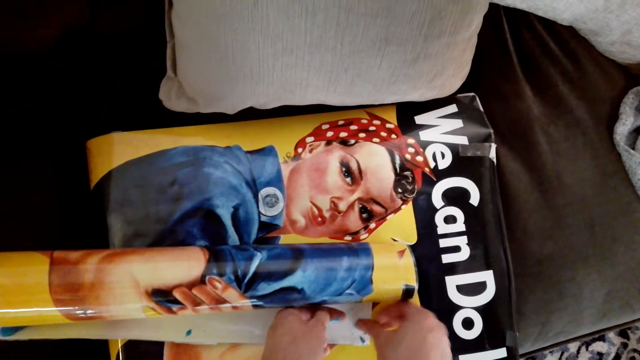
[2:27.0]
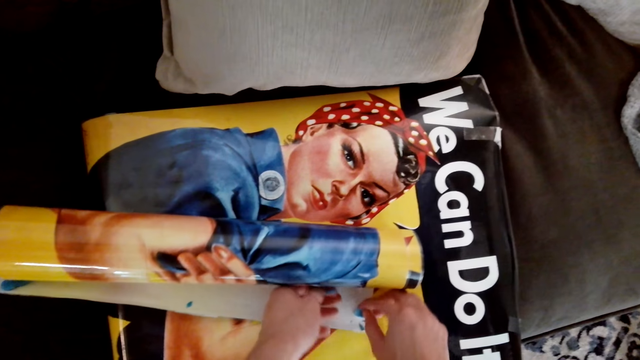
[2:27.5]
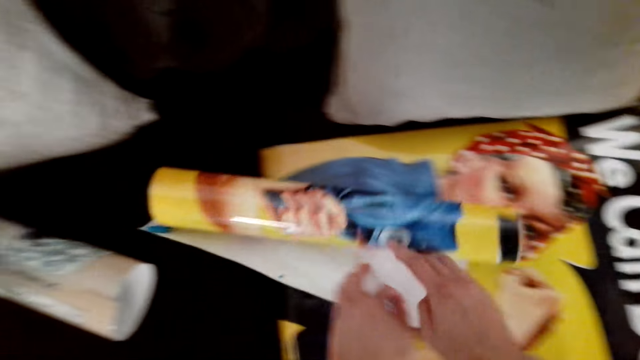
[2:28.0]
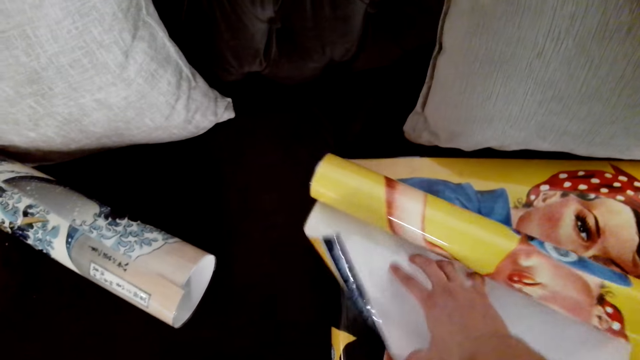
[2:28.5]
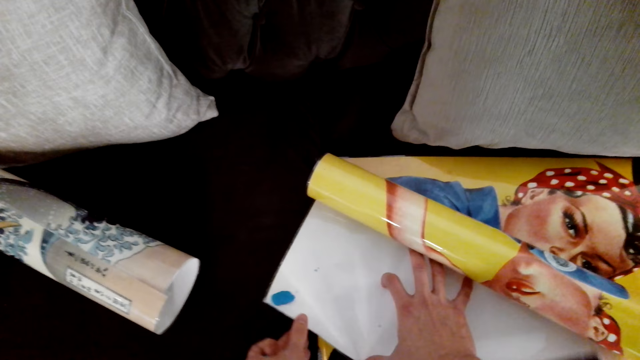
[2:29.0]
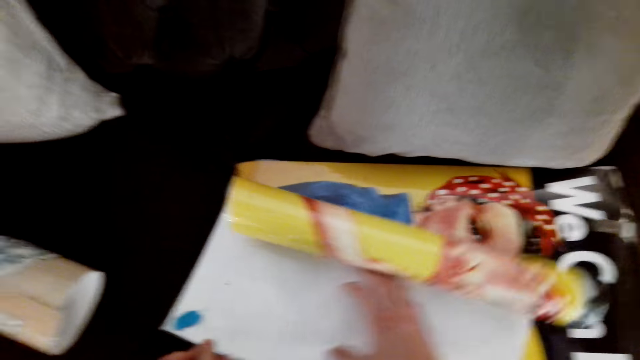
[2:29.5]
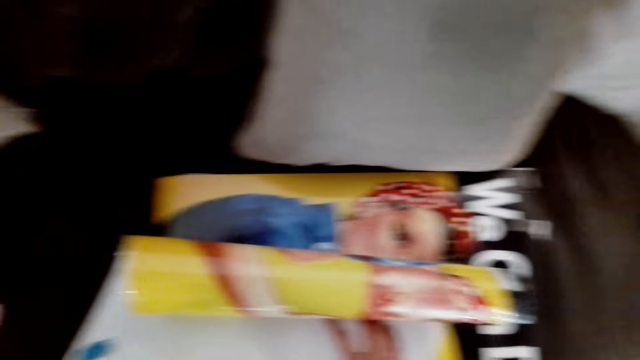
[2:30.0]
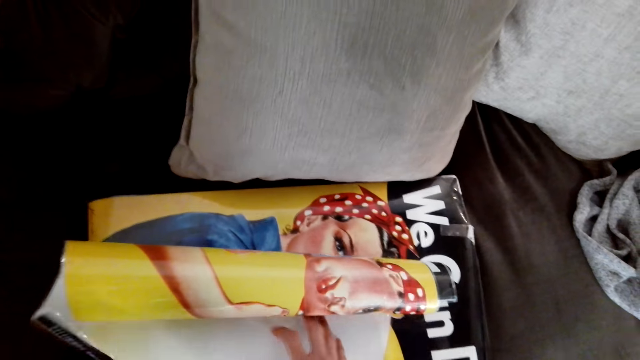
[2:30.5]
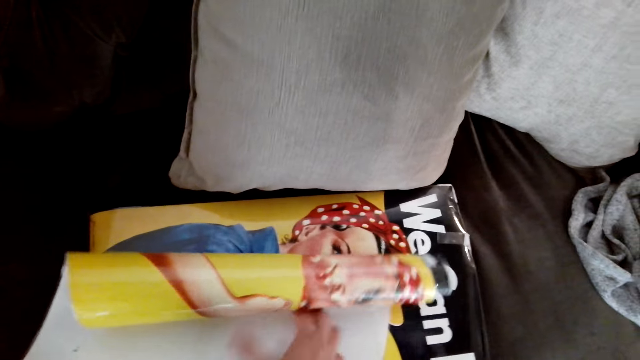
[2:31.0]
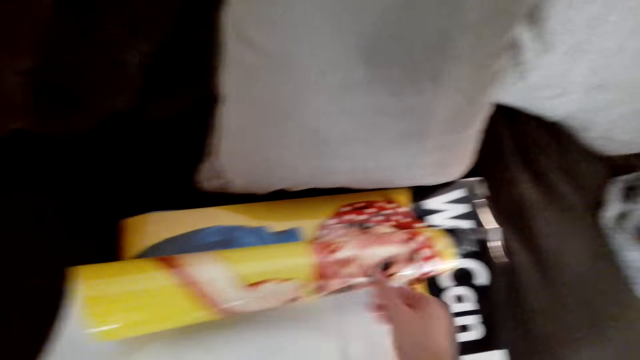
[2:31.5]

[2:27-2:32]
The camera wearer puts the poster tack on the poster or wall picture. They move the wall picture on the chair.

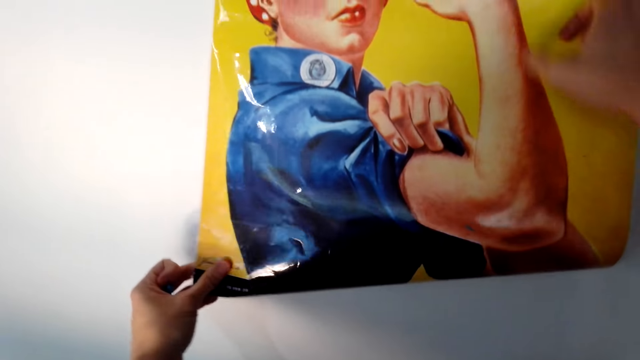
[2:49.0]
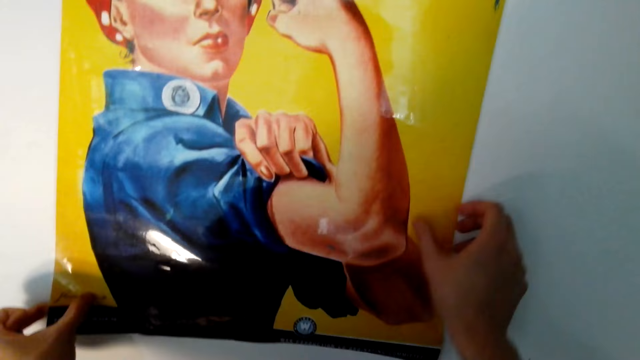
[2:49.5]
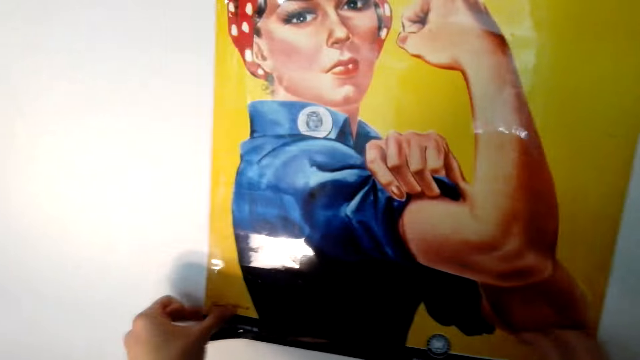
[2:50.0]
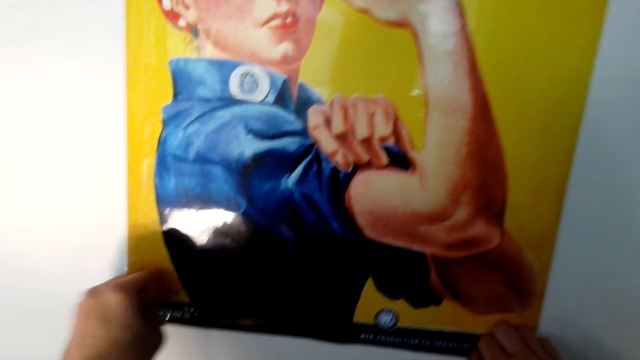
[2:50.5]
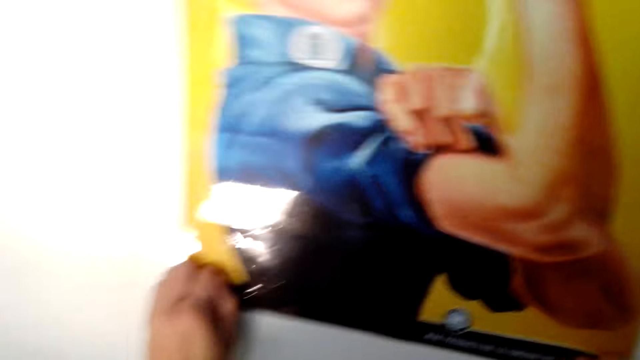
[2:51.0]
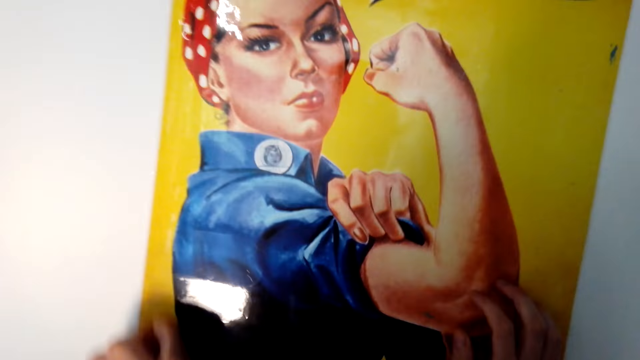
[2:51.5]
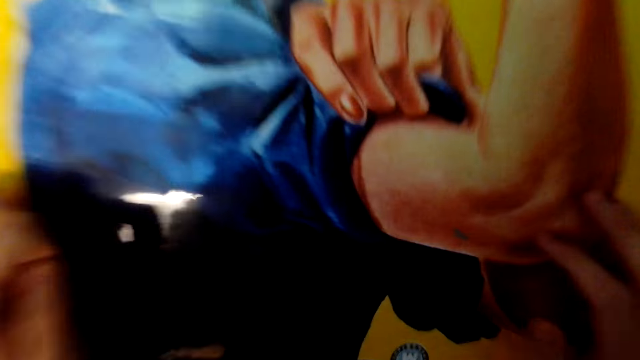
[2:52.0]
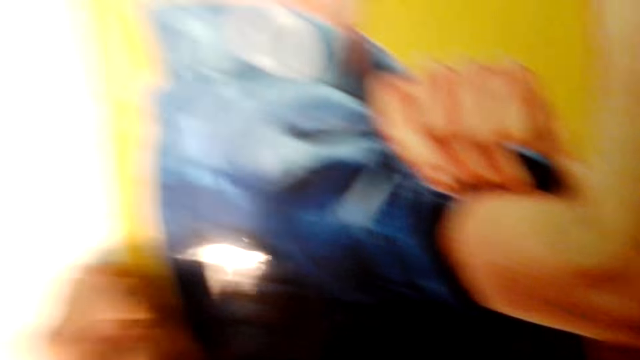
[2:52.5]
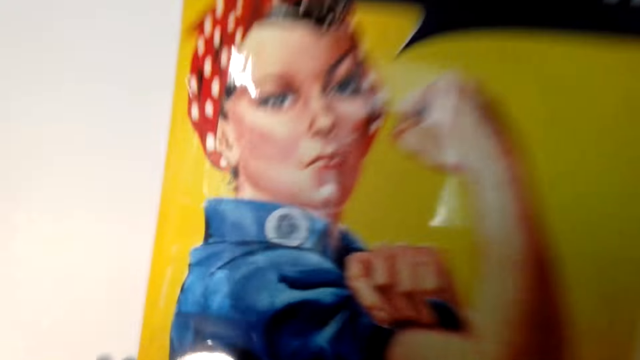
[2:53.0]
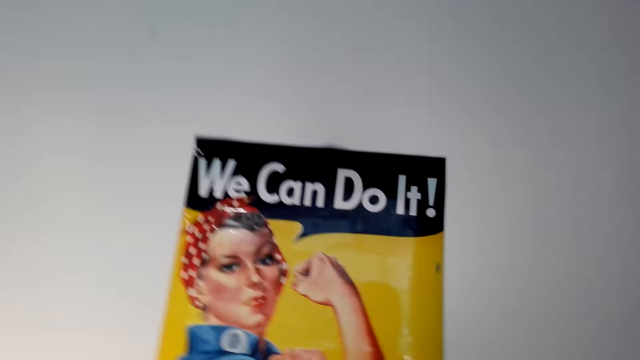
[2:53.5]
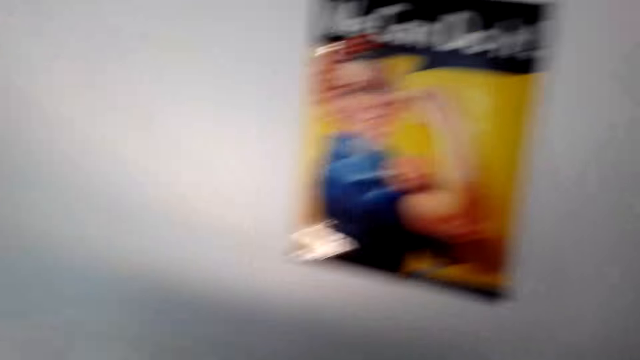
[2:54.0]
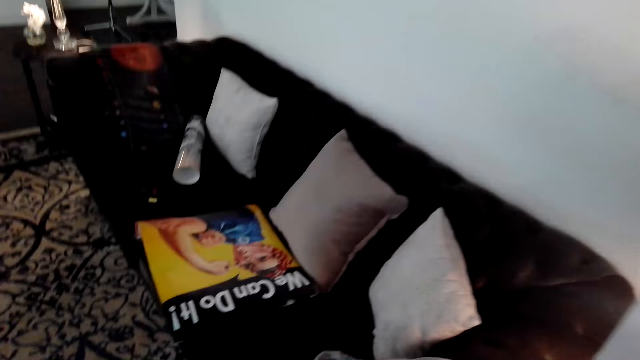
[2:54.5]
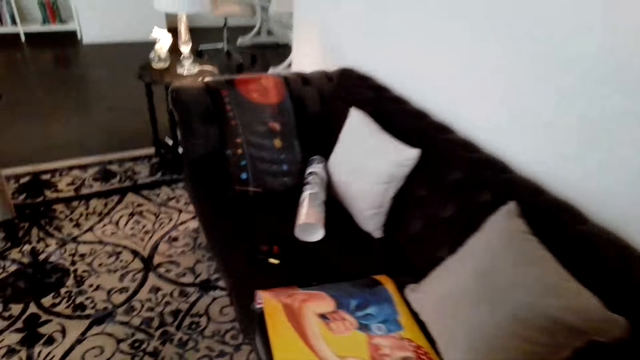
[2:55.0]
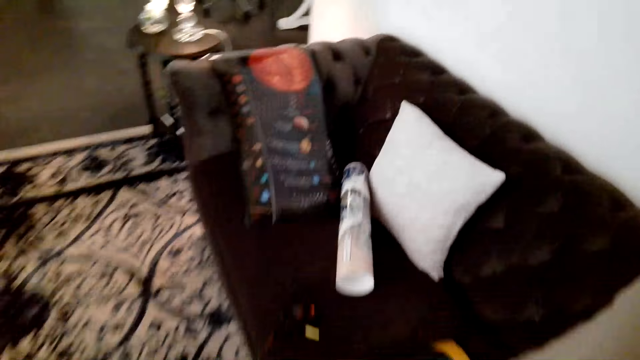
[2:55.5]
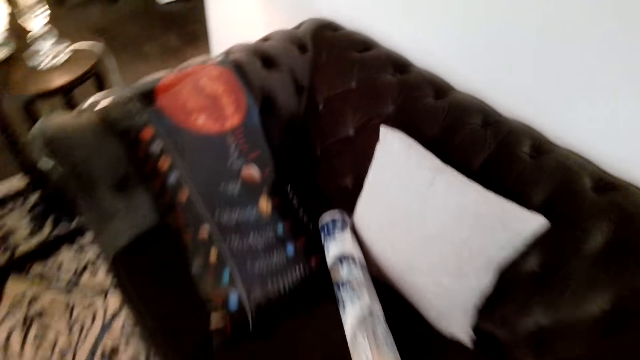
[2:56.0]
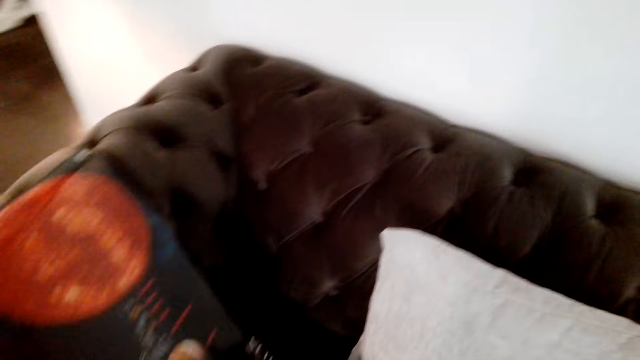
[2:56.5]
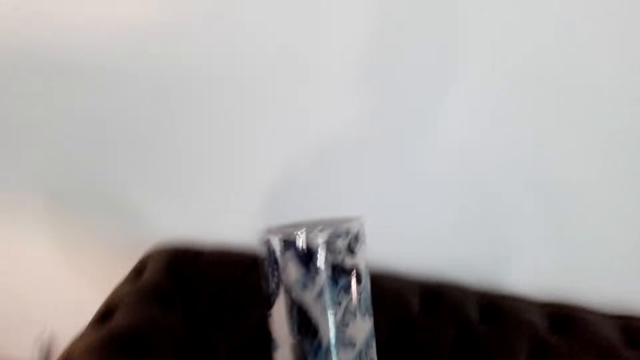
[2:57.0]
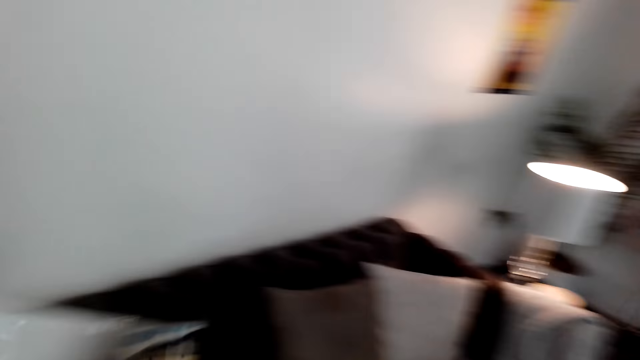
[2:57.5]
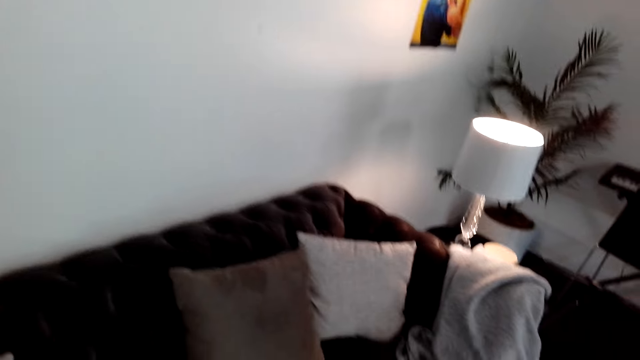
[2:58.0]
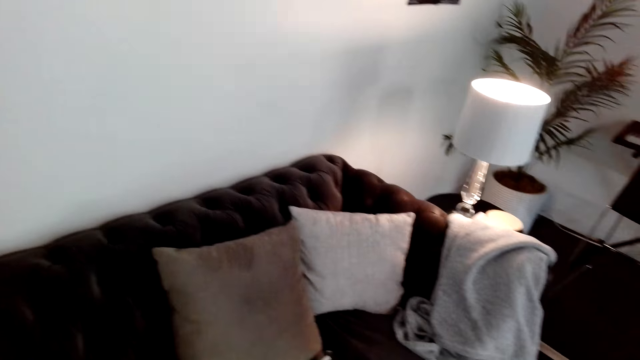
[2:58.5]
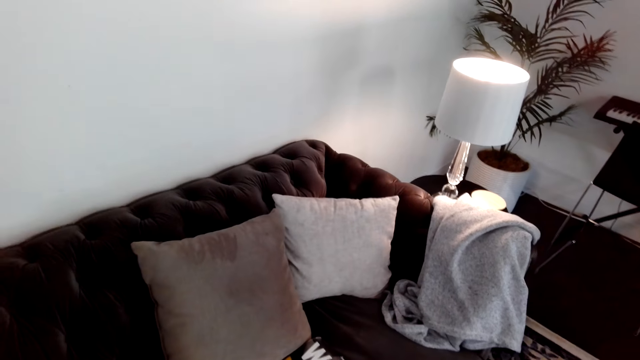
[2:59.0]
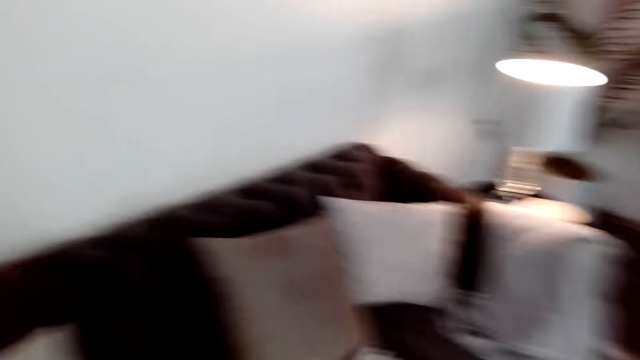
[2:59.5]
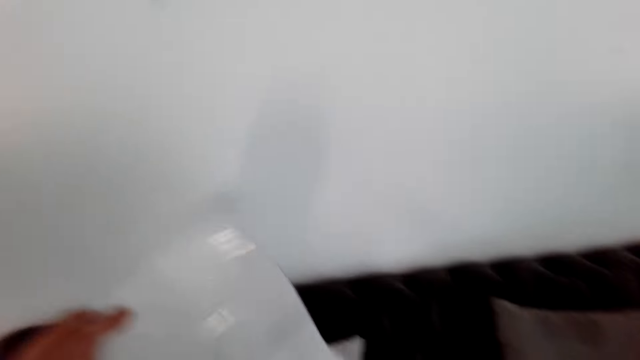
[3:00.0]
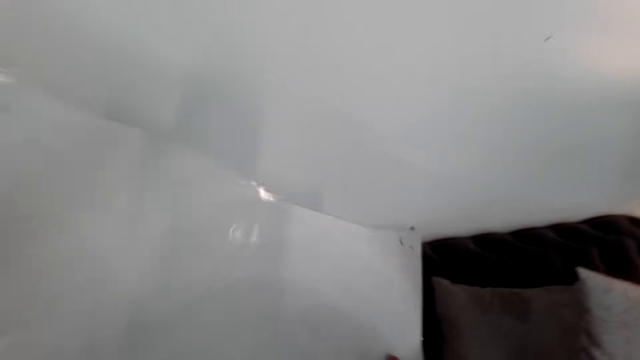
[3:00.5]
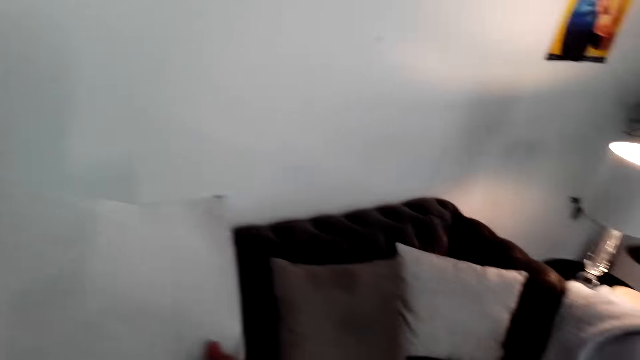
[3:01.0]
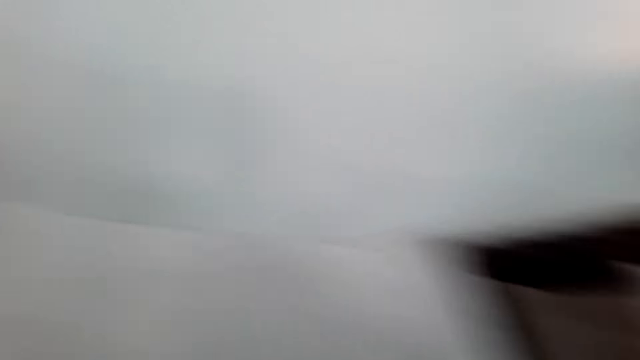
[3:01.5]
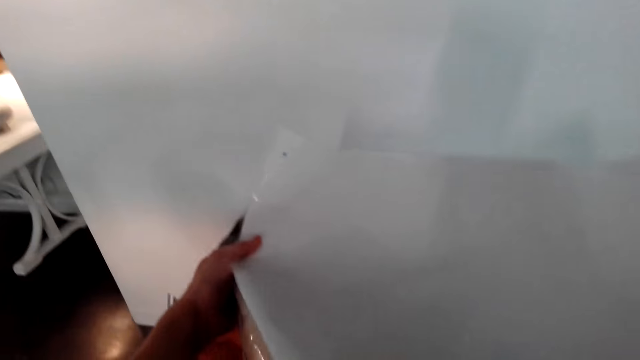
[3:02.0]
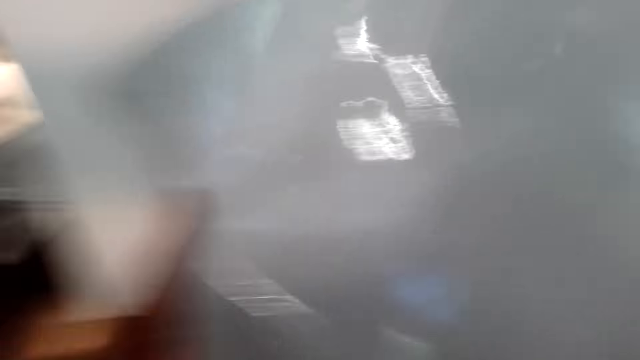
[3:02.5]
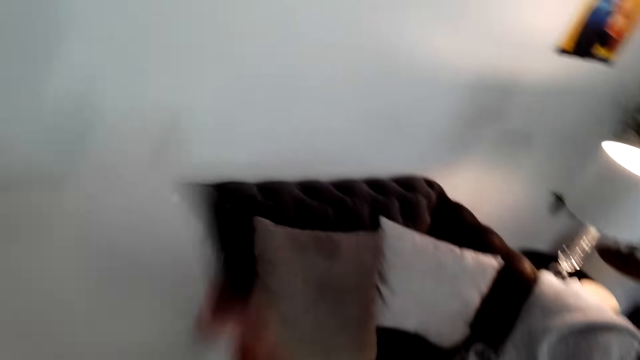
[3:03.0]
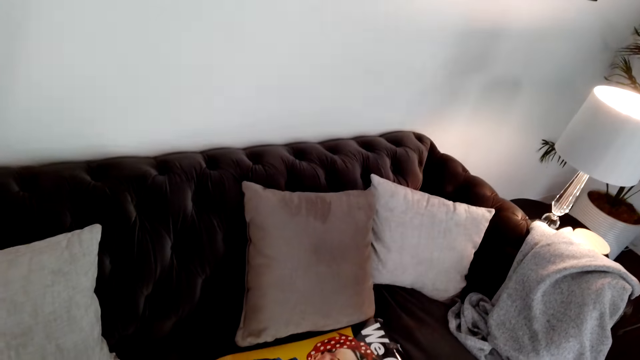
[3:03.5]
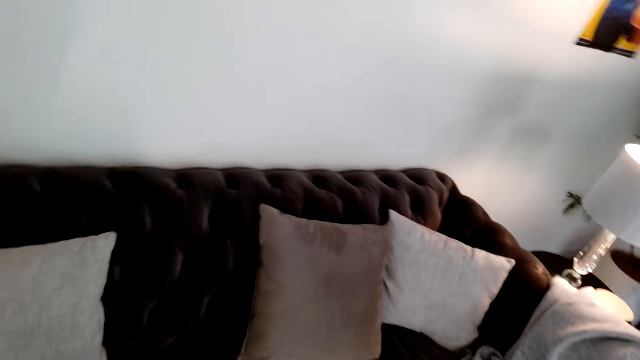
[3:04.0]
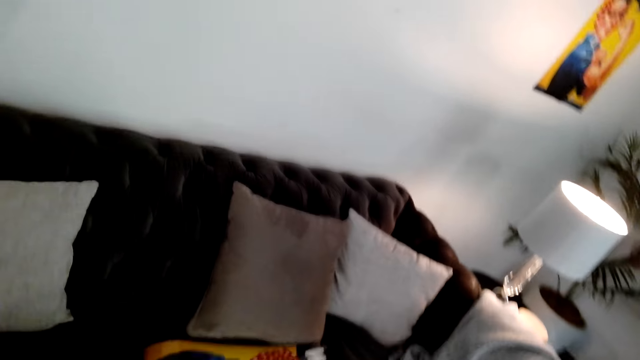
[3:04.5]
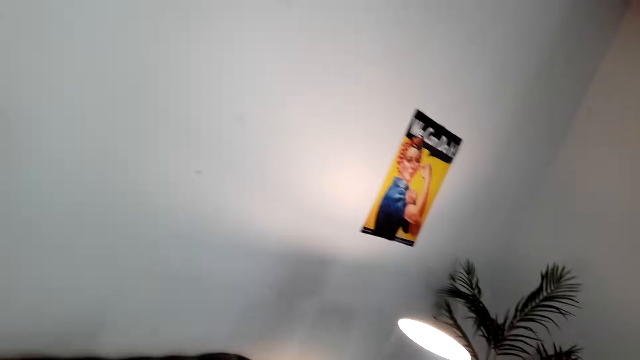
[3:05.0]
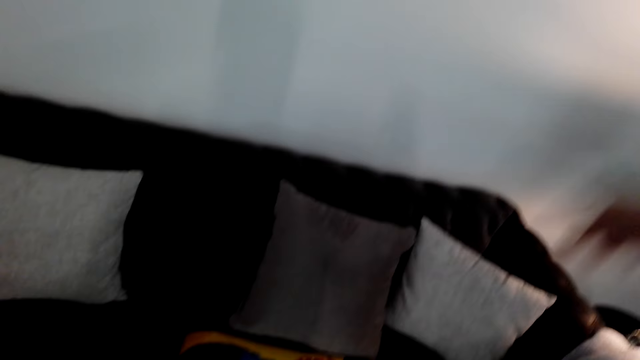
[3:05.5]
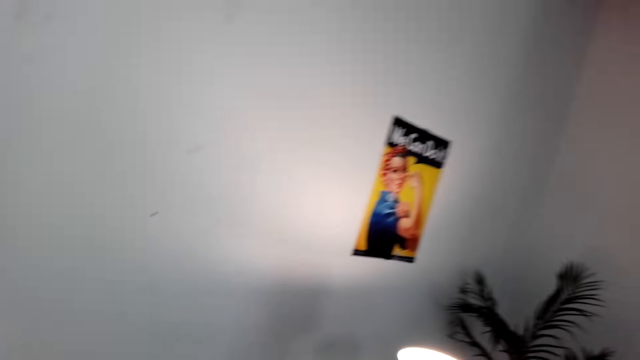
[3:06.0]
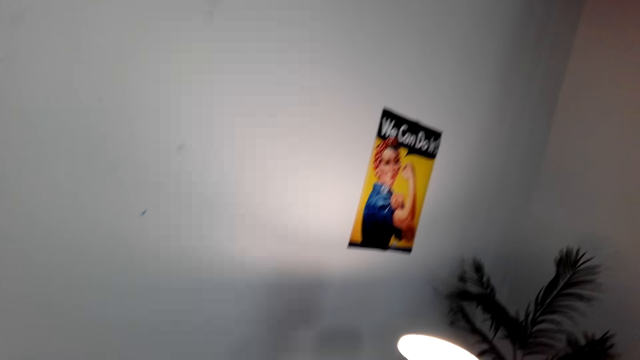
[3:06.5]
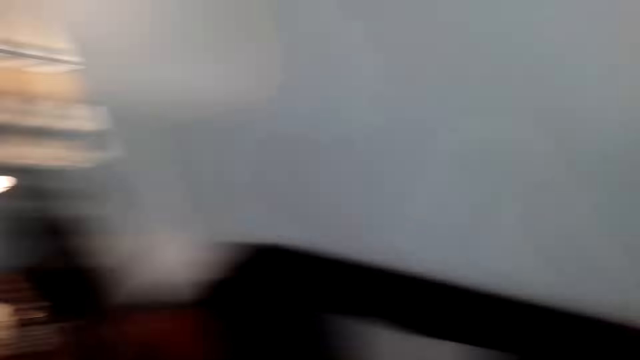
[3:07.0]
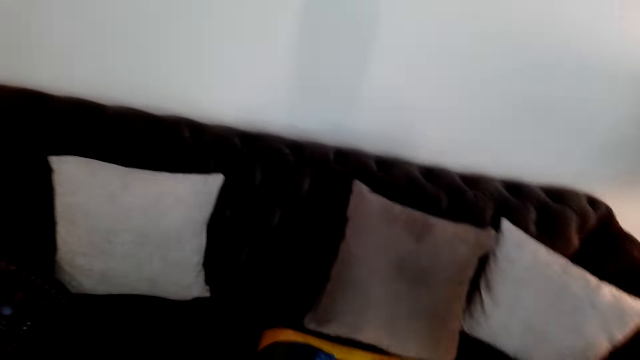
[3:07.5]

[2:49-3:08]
The camera wearer presses the poster on the wall. They pick up a painting or wall picture, unfold the painting, and lift the painting. They stretch the wall picture. They point at the poster. They look at the poster.
